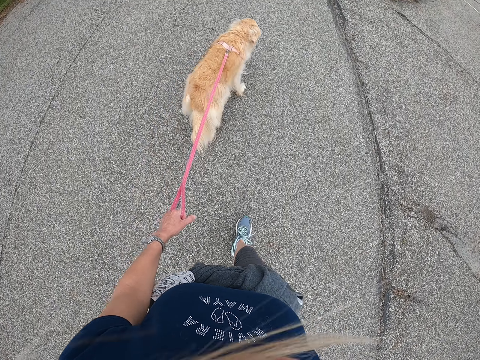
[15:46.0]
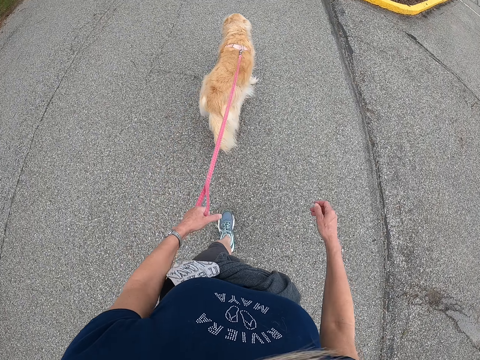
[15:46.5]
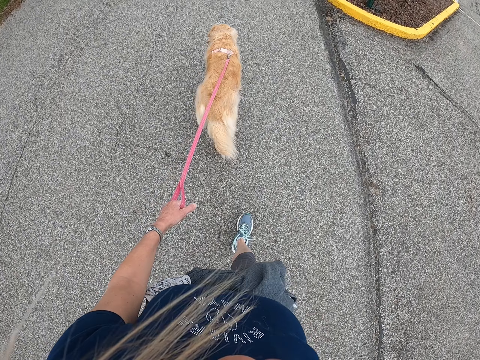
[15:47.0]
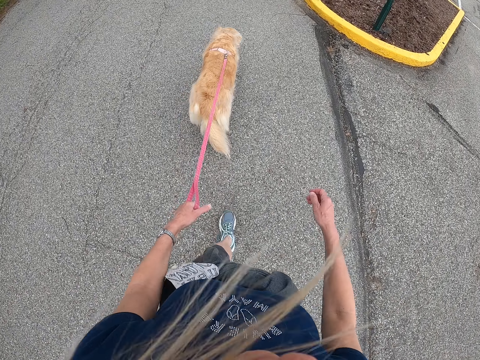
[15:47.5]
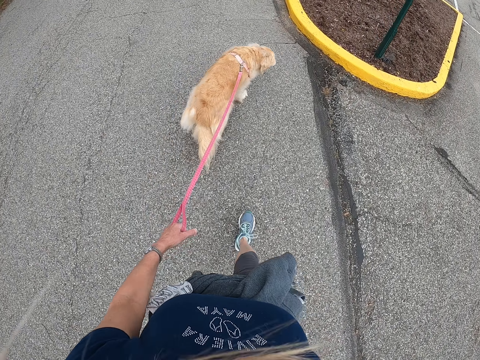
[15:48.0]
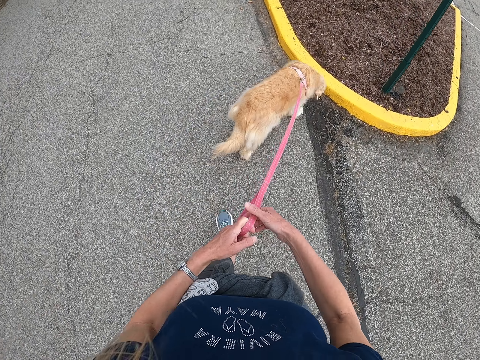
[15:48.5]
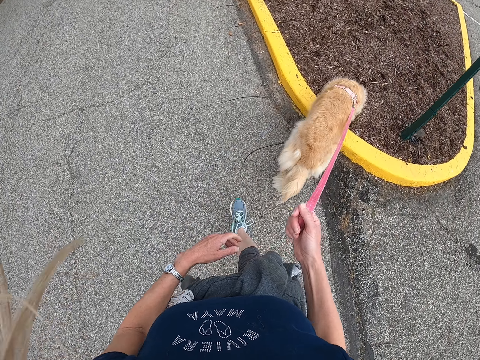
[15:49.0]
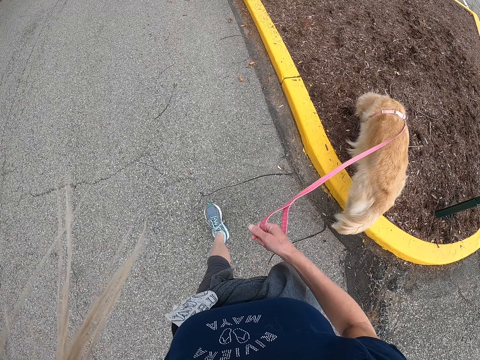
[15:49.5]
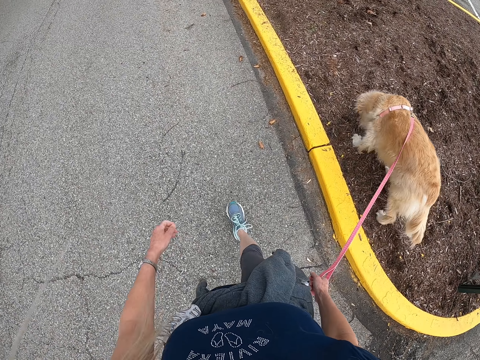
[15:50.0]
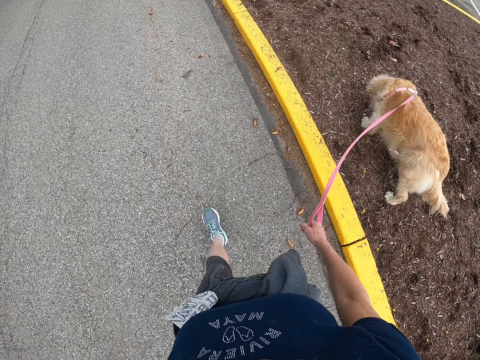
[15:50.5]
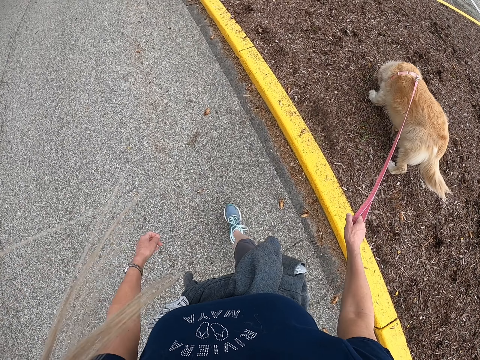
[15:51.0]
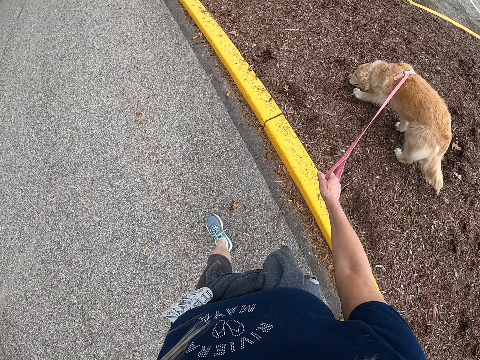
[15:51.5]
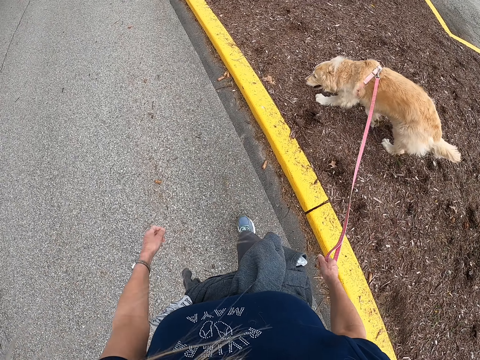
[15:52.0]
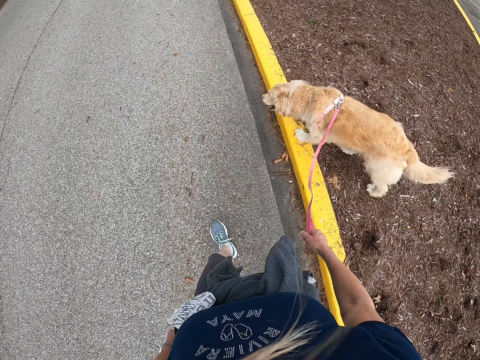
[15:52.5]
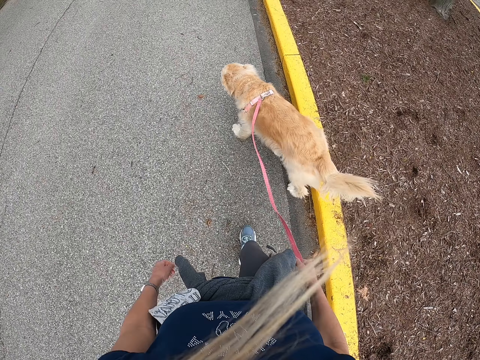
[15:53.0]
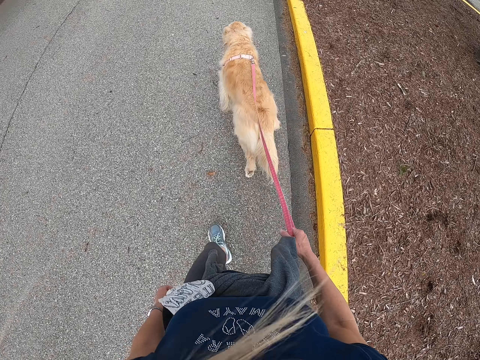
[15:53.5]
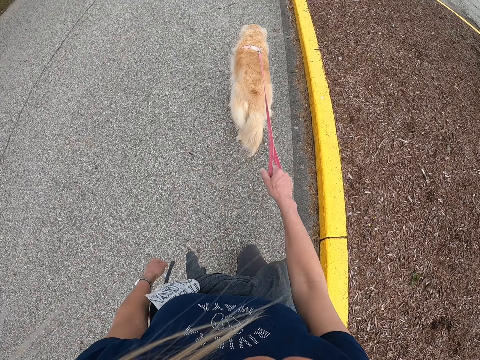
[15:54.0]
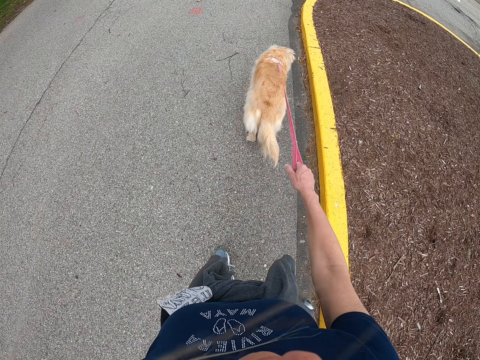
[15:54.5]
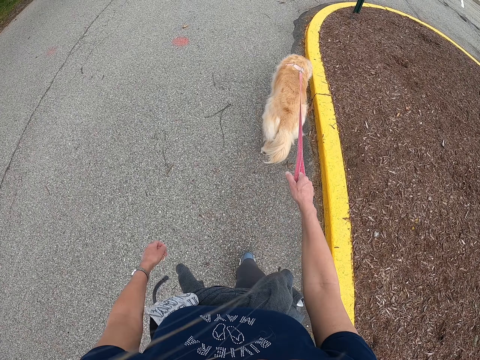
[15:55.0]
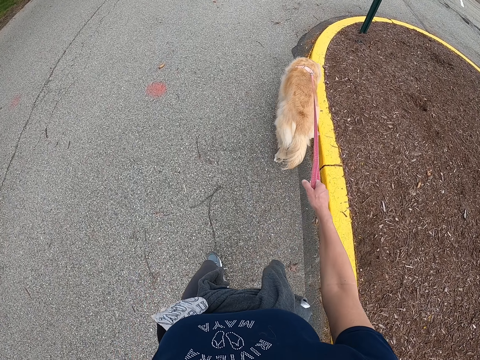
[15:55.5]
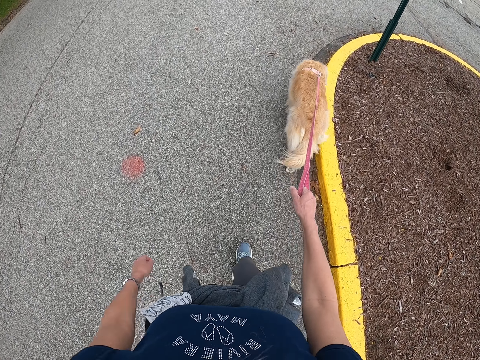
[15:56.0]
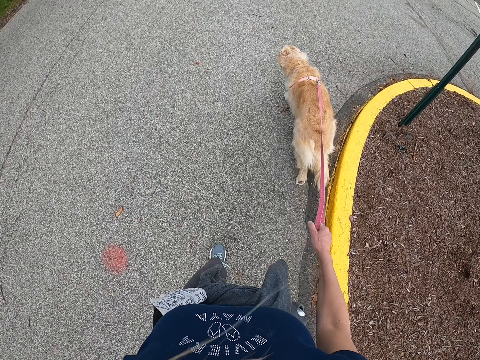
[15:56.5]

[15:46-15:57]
The camera wearer holds a dog rope with the right hand. They pass the dog's harness to the right hand. They walk on a road.

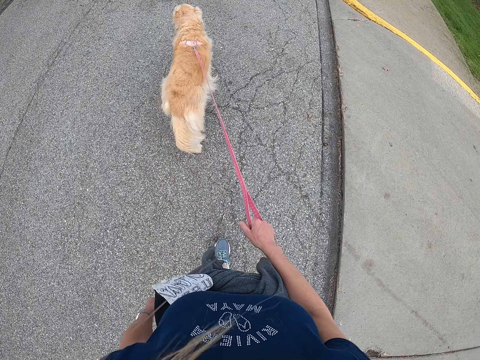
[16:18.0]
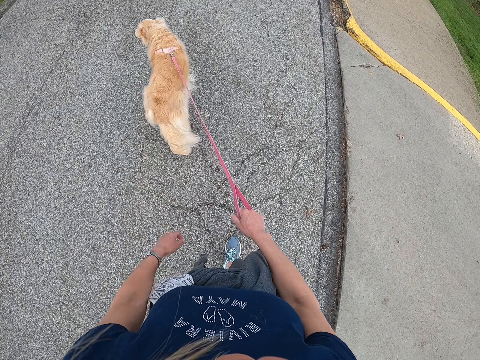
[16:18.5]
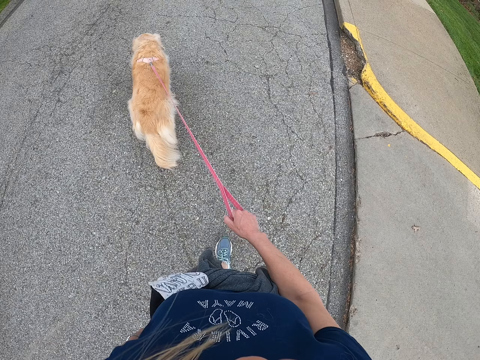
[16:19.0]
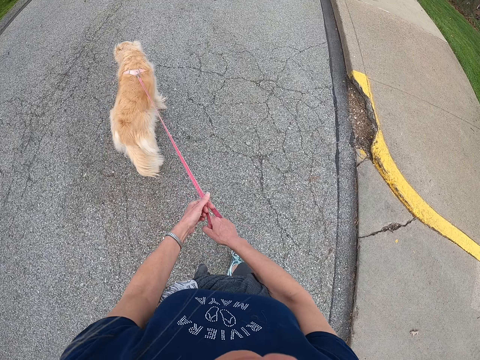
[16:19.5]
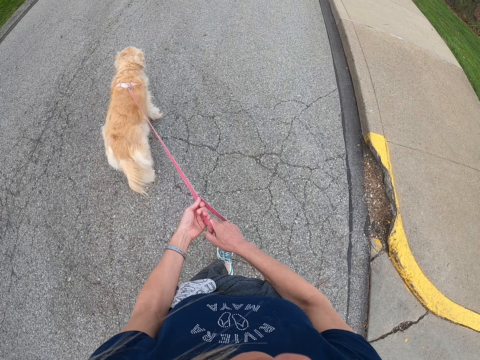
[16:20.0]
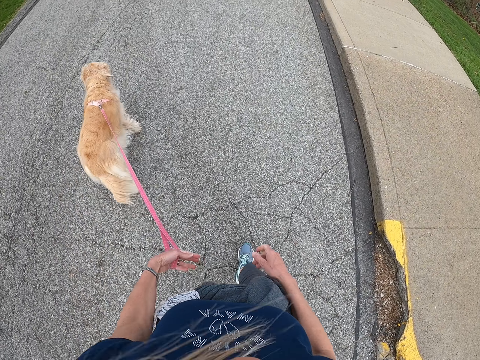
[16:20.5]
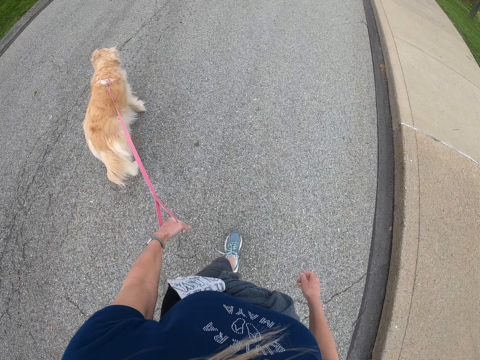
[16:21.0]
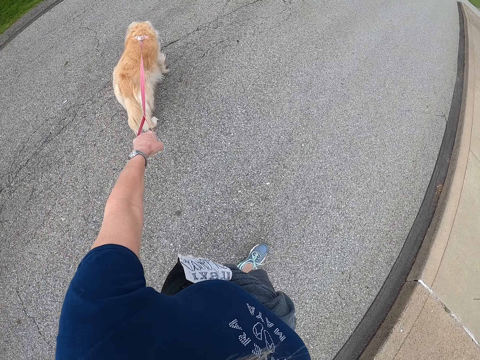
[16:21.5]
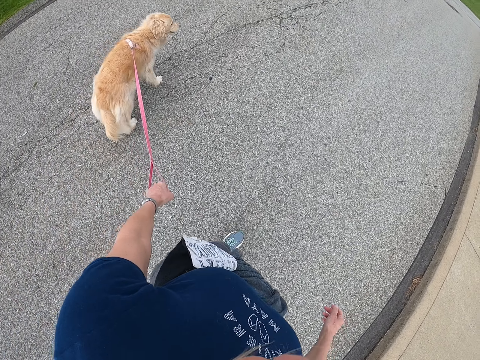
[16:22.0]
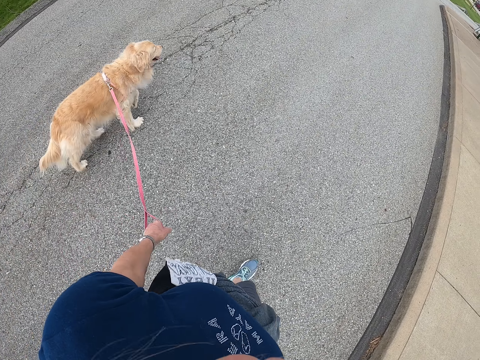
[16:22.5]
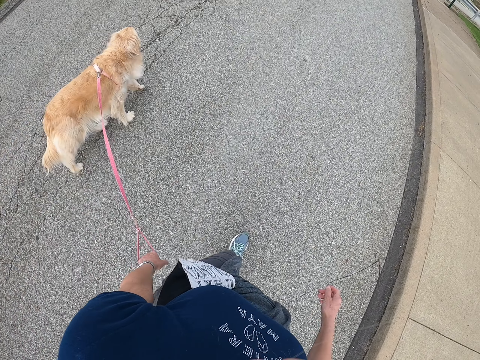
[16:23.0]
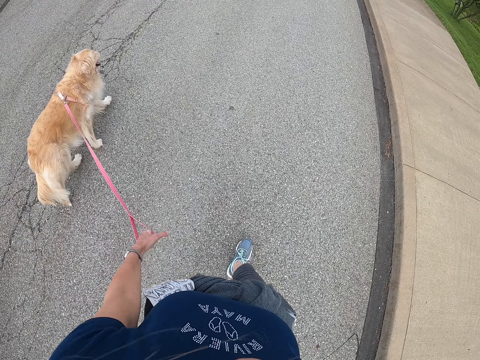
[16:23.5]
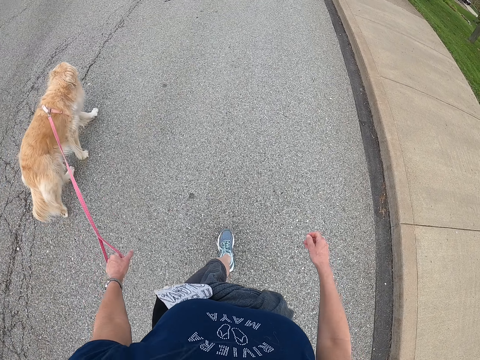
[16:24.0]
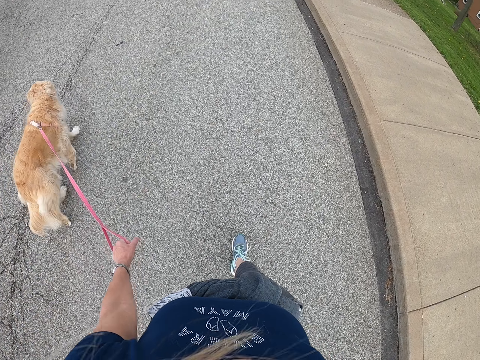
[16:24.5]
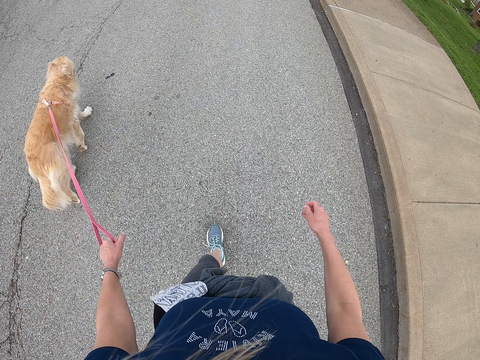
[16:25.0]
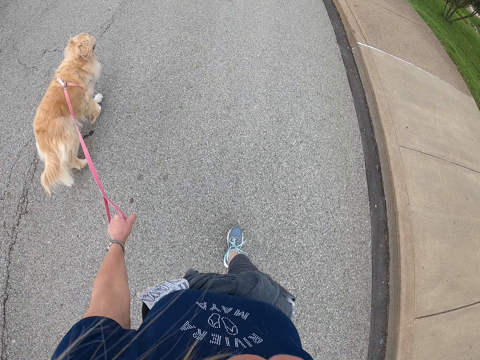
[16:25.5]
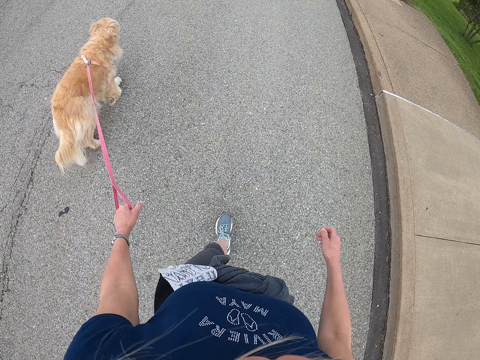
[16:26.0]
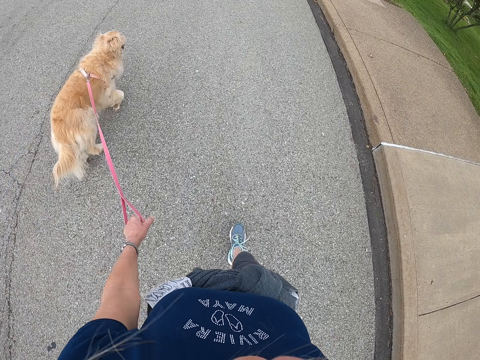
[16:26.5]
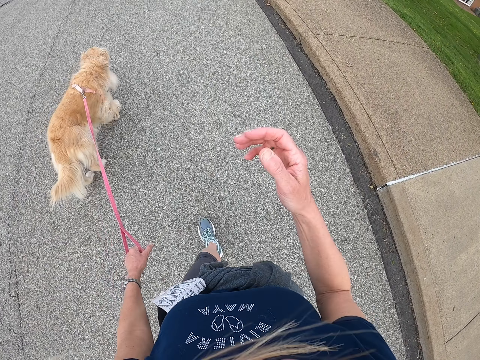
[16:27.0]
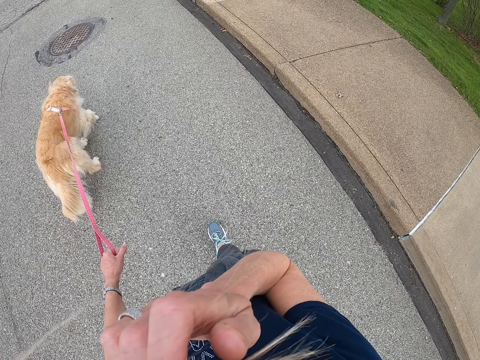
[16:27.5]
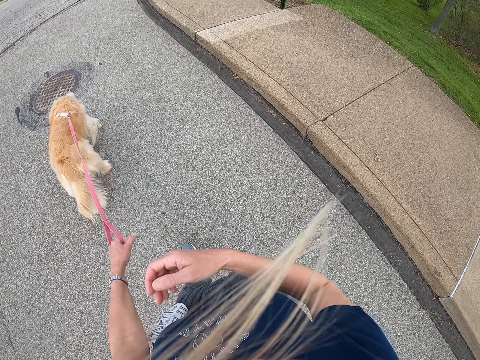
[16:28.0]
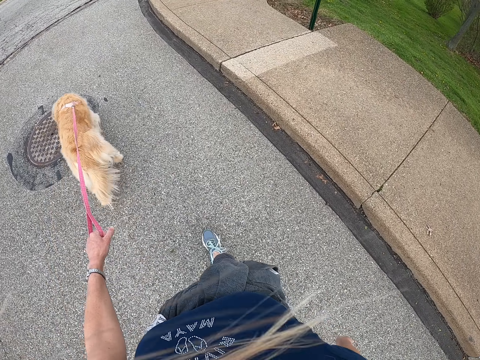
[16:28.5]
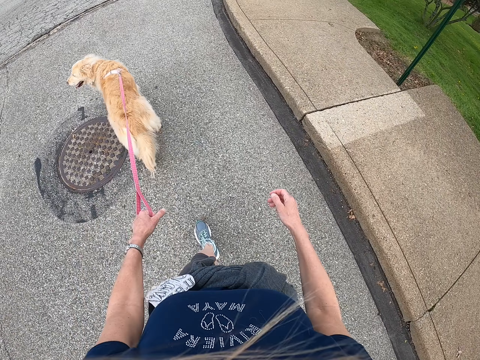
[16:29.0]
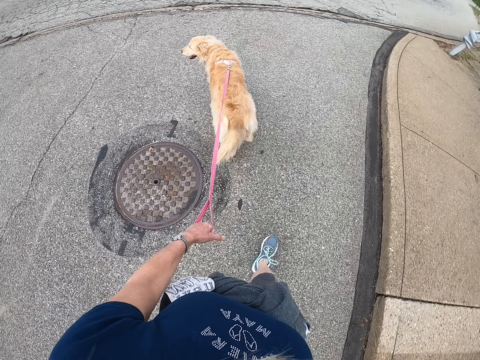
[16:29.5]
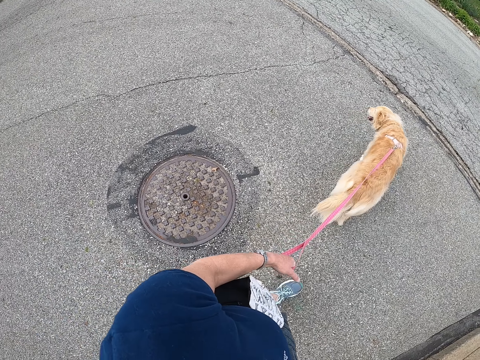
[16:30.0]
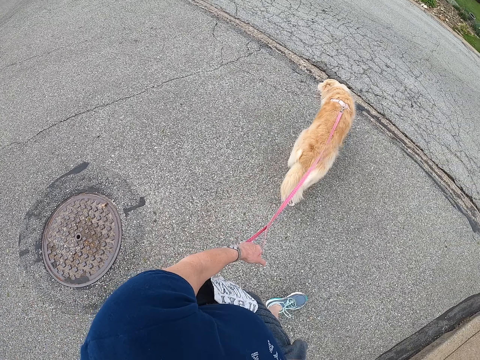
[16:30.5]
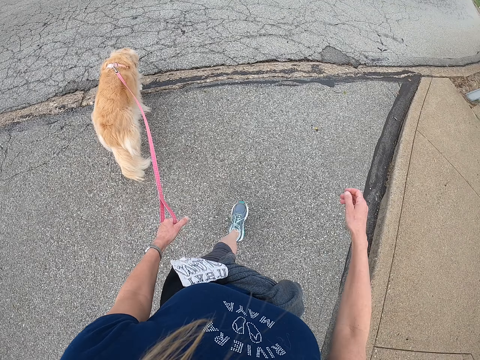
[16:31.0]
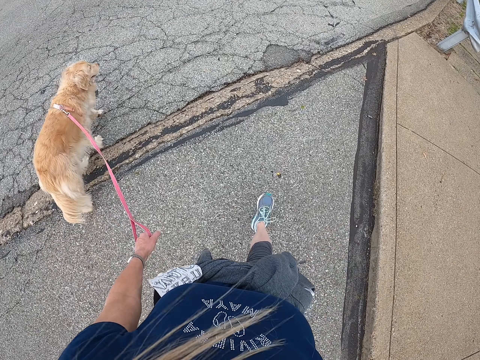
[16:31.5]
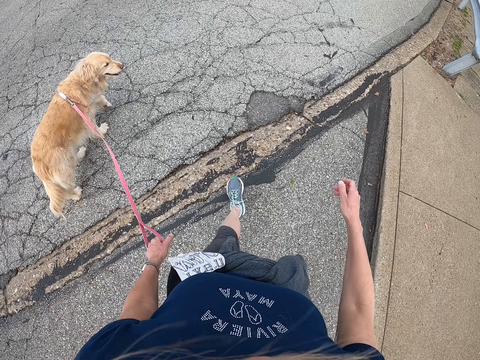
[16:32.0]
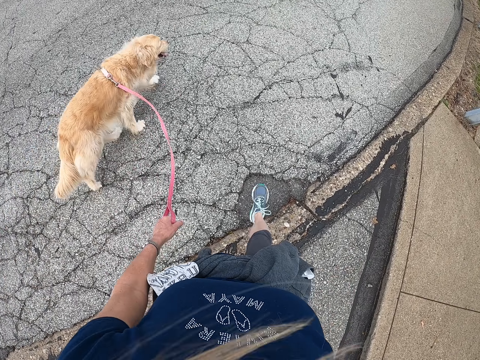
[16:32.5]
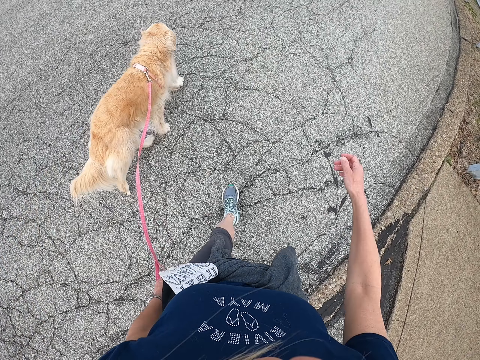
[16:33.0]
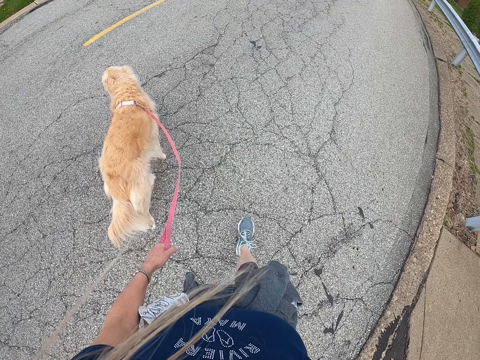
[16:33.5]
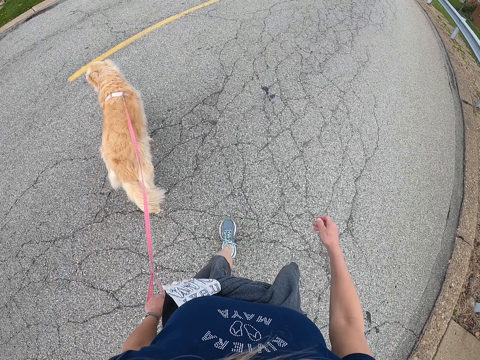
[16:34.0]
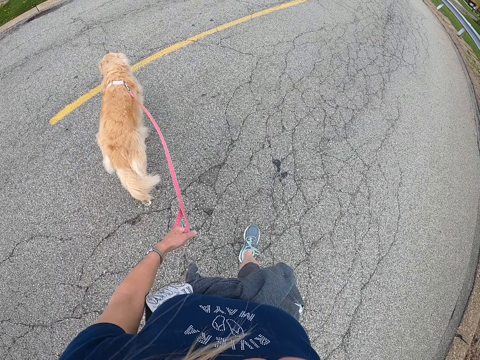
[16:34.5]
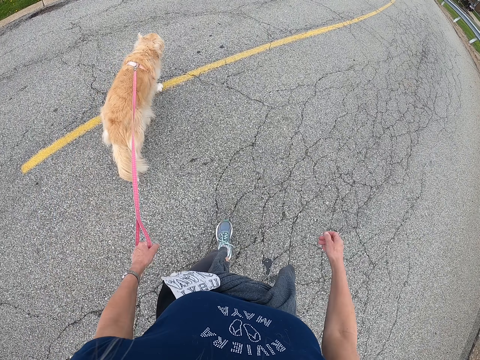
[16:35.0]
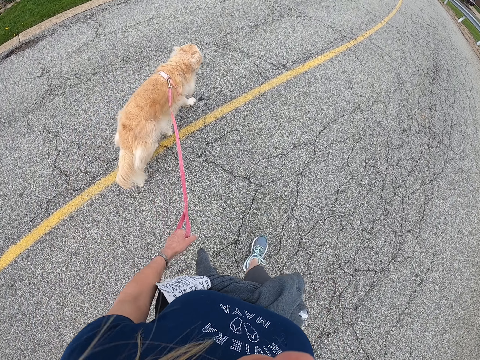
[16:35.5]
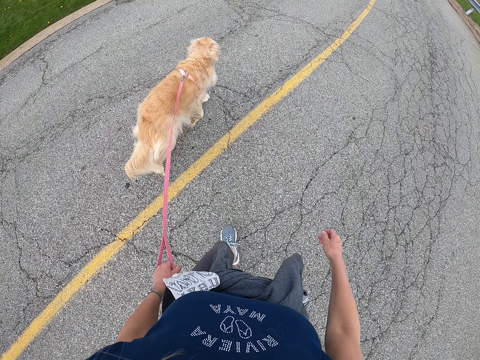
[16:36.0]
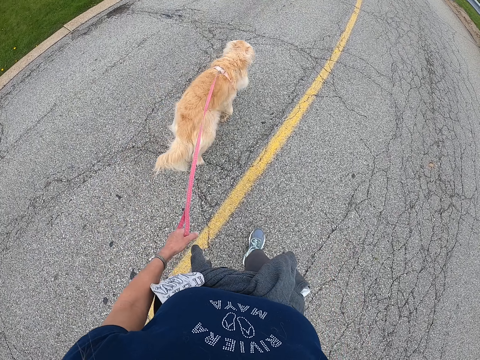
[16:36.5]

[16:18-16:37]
The camera wearer passes the dog's harness to the left hand. She holds a dog rope with the left hand. She walks on a road. She pushes her hair with a hand. She touches the face with the right hand. She lowers the hand. She walks on the road. She turns to the left. She walks on the road.
